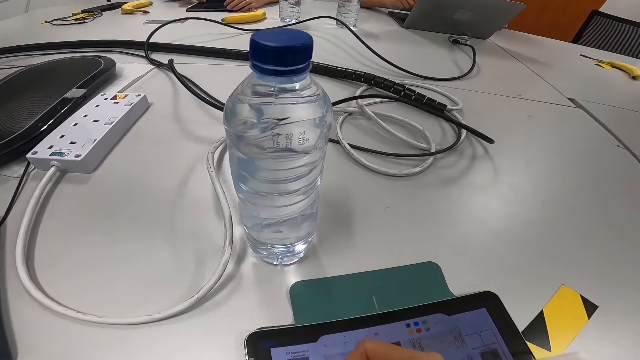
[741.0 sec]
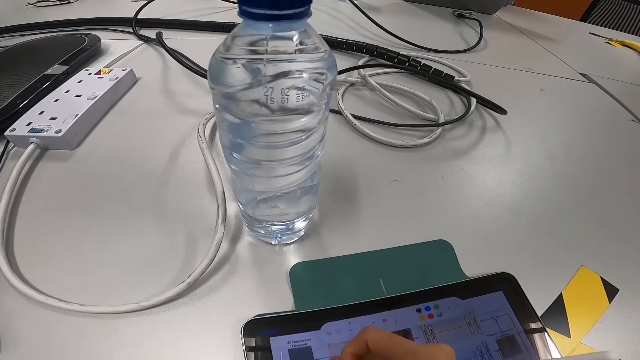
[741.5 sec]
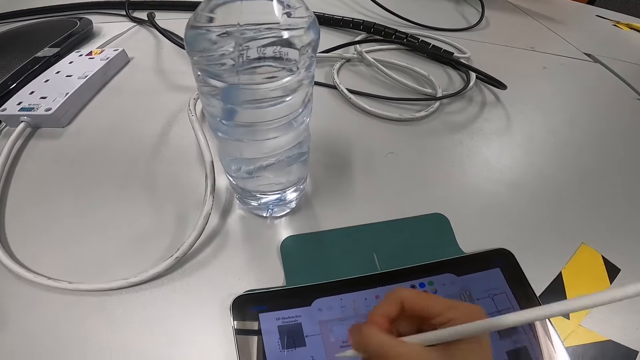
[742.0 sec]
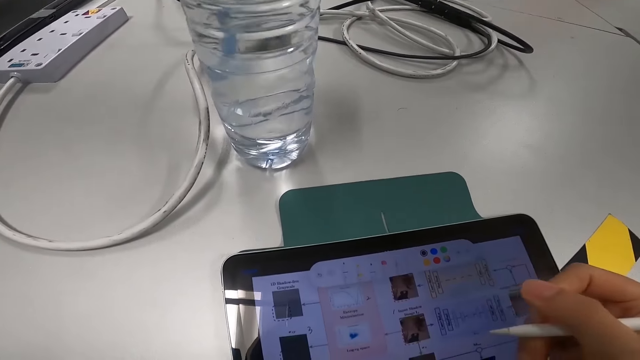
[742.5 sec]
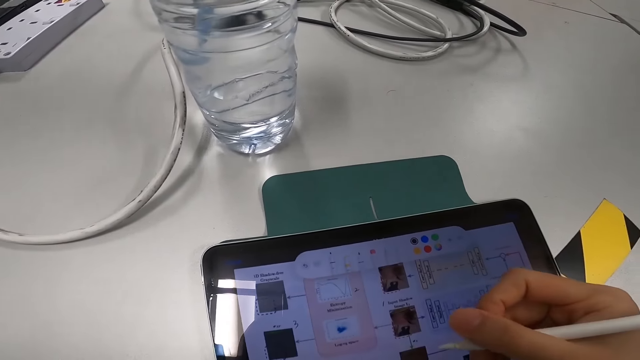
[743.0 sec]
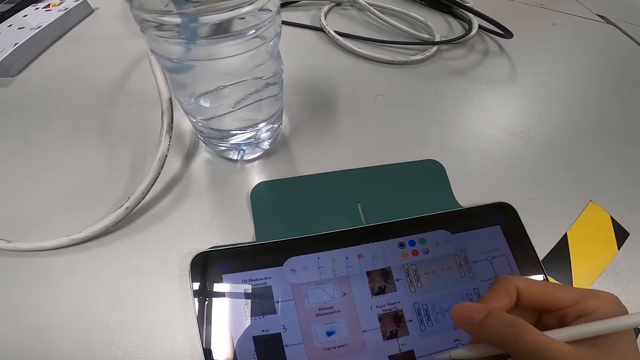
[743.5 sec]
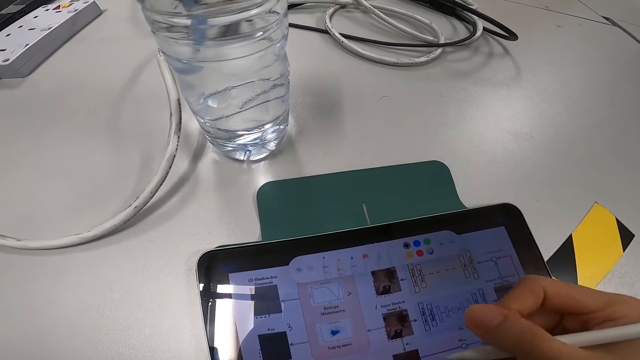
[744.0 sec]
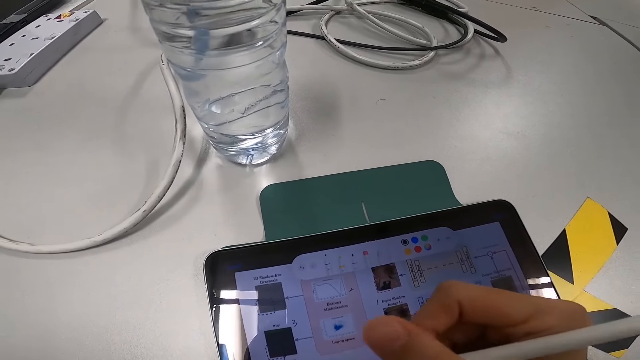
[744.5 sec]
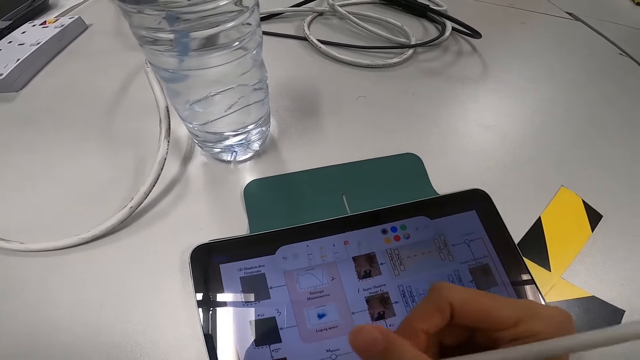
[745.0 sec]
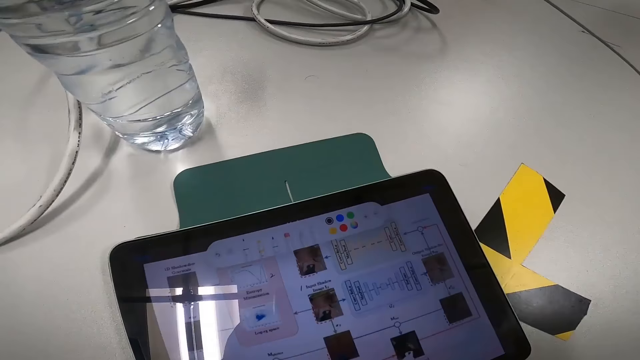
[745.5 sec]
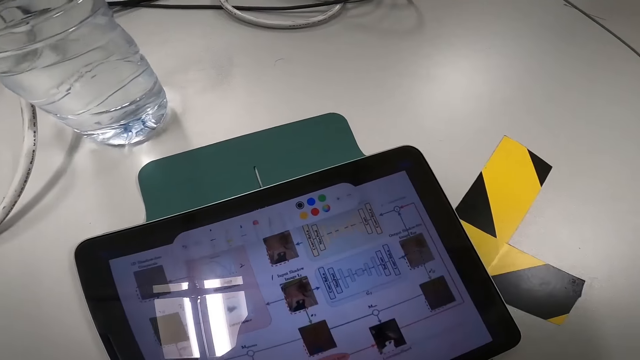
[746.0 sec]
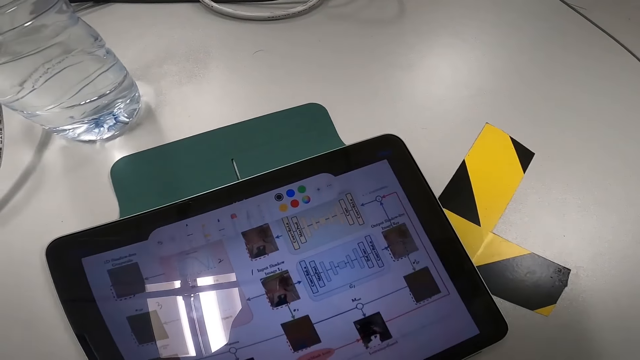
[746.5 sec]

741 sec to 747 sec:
The camera wearer writes on the tablet with the pen.

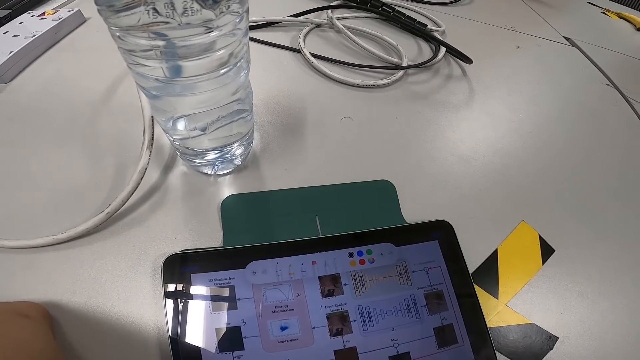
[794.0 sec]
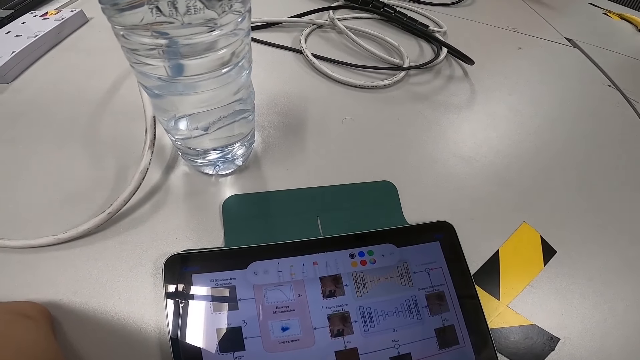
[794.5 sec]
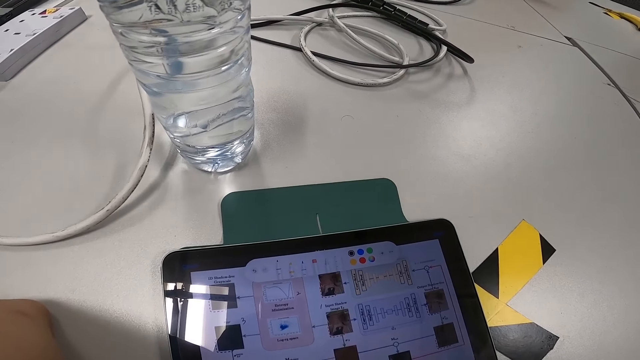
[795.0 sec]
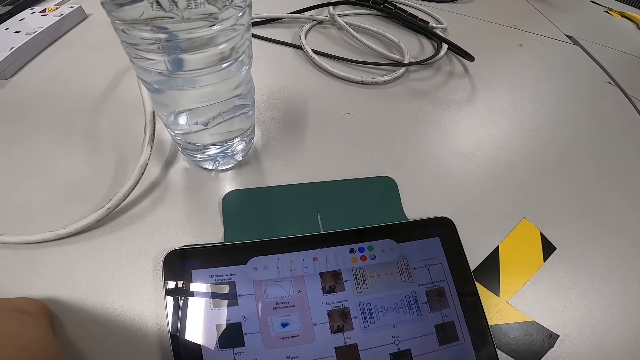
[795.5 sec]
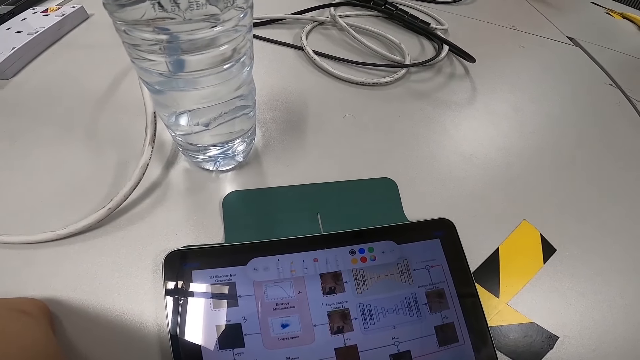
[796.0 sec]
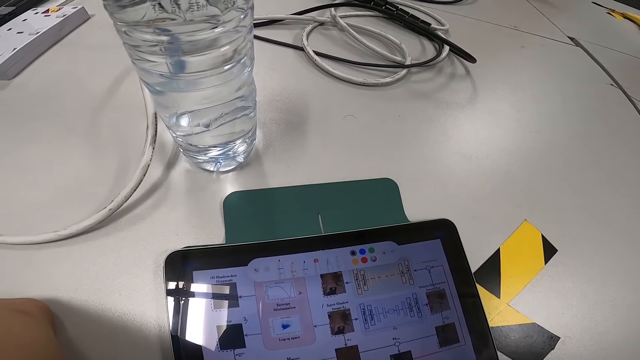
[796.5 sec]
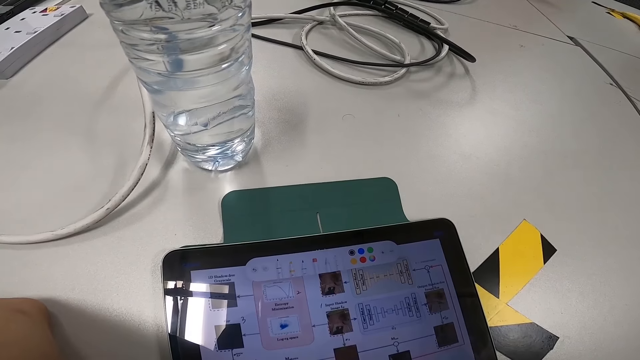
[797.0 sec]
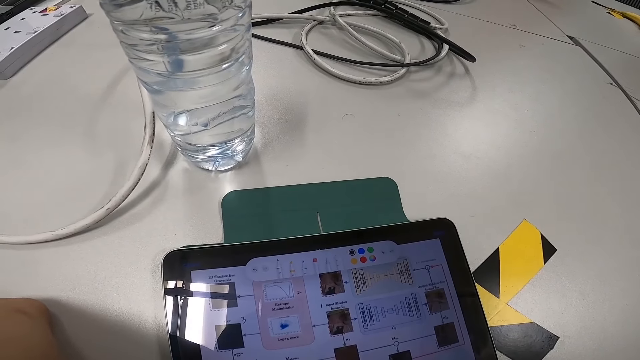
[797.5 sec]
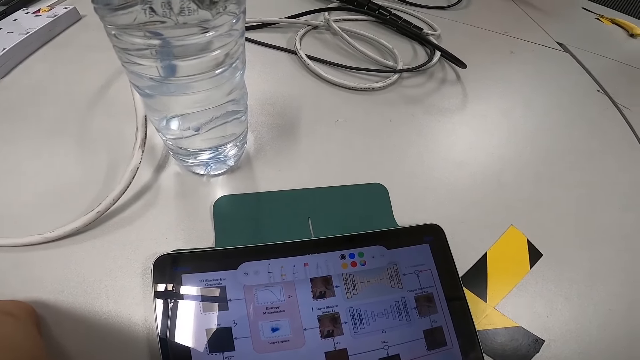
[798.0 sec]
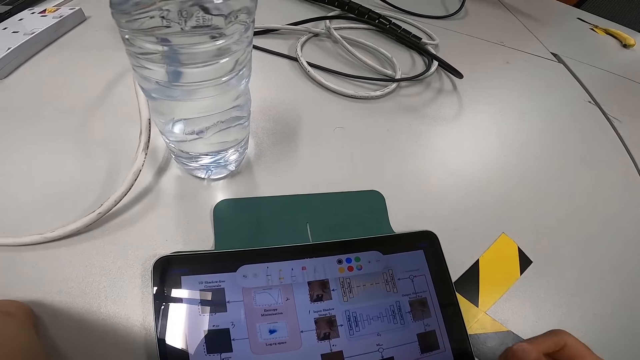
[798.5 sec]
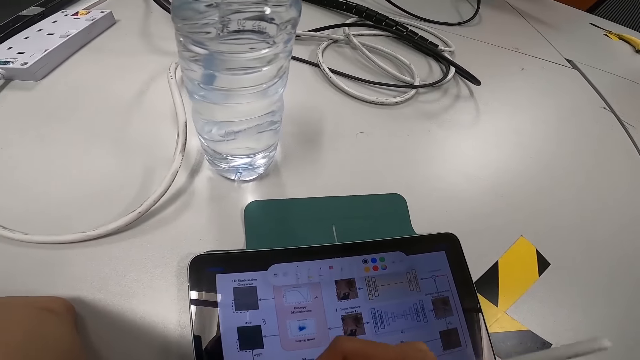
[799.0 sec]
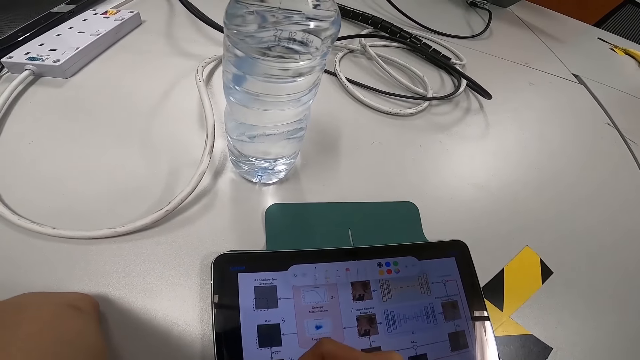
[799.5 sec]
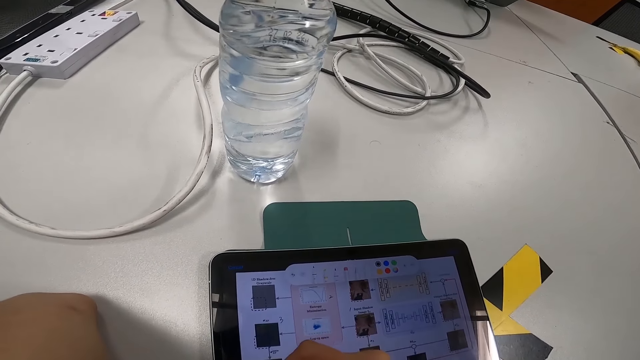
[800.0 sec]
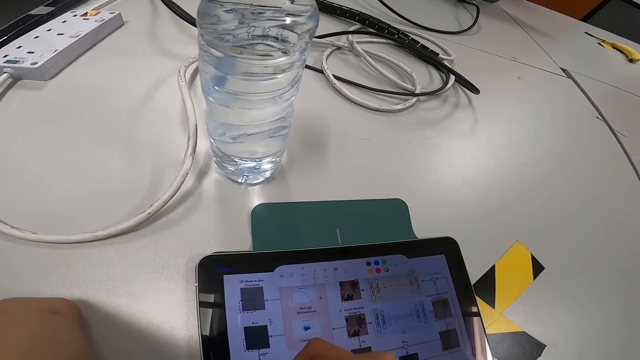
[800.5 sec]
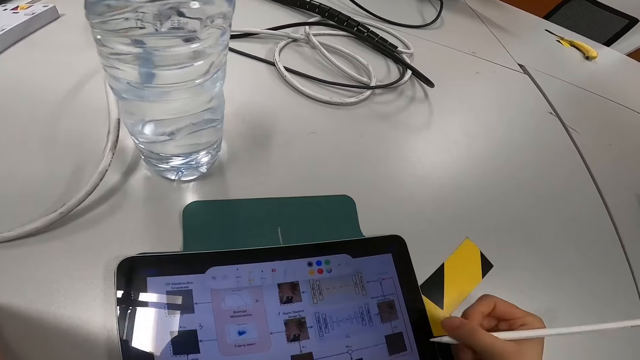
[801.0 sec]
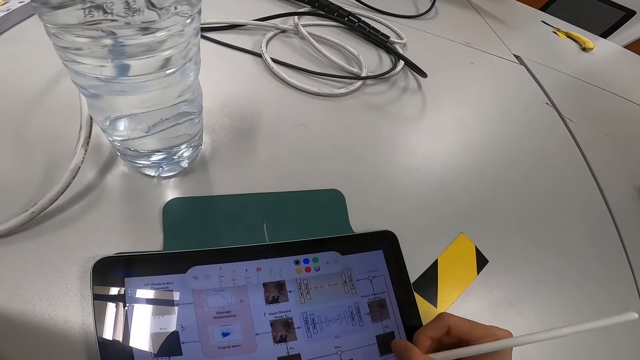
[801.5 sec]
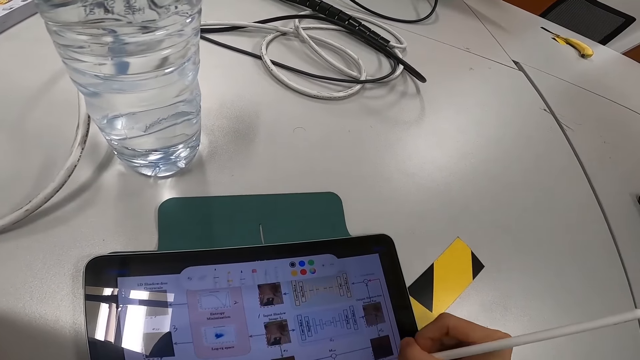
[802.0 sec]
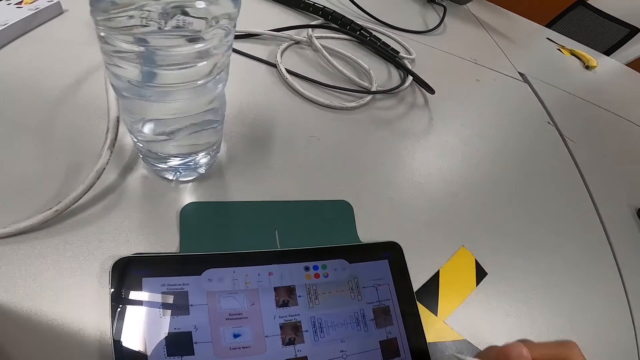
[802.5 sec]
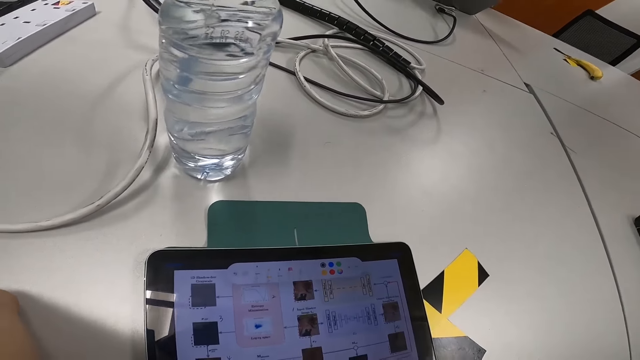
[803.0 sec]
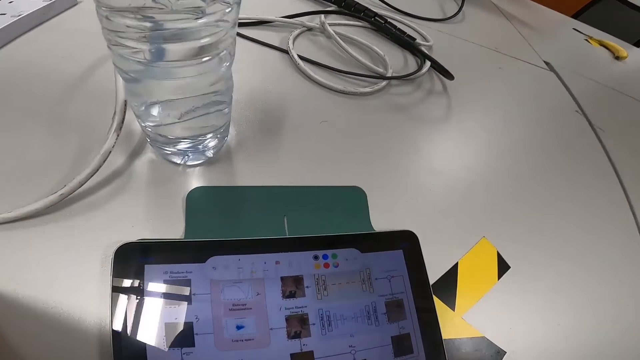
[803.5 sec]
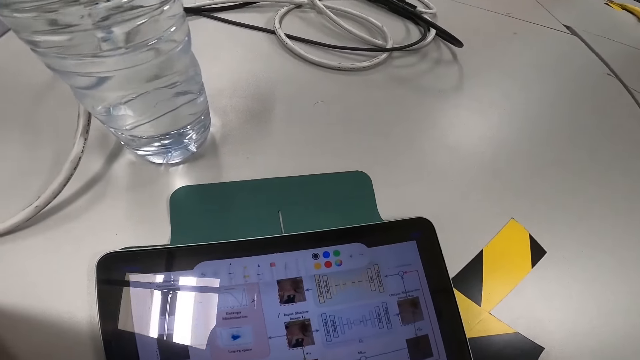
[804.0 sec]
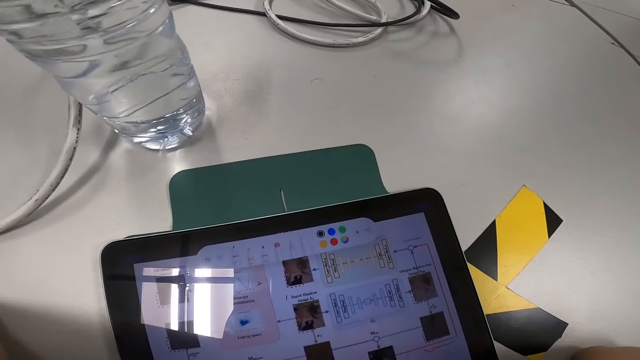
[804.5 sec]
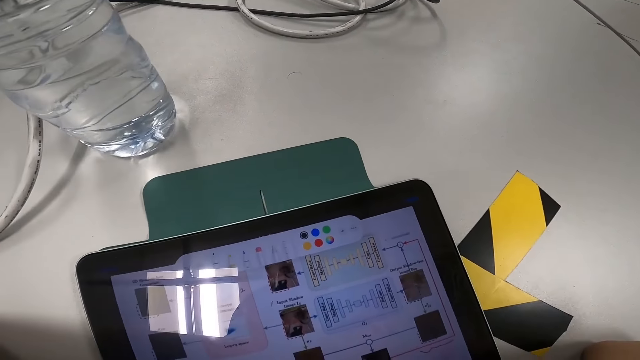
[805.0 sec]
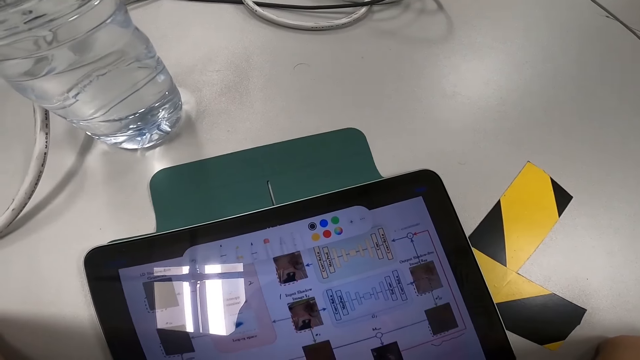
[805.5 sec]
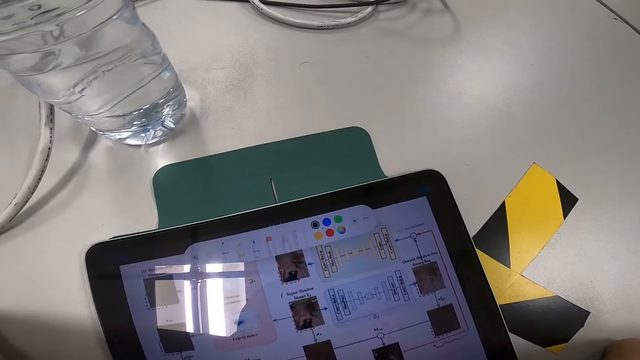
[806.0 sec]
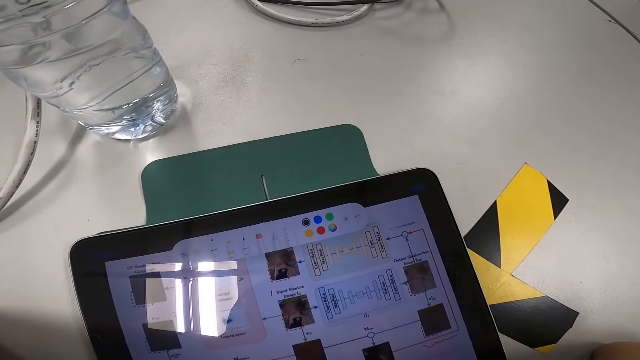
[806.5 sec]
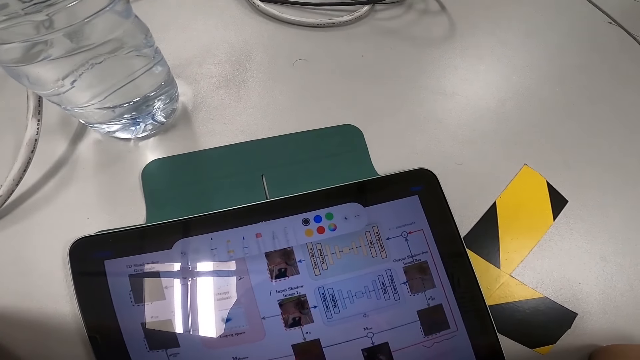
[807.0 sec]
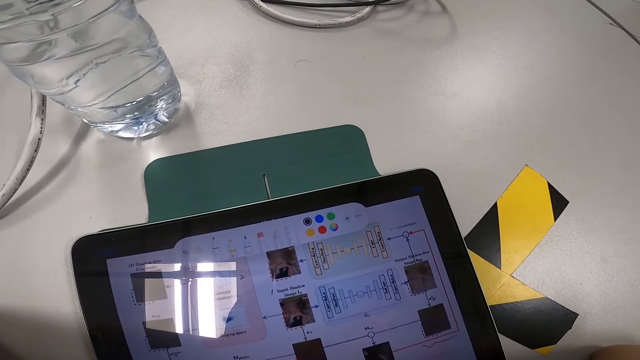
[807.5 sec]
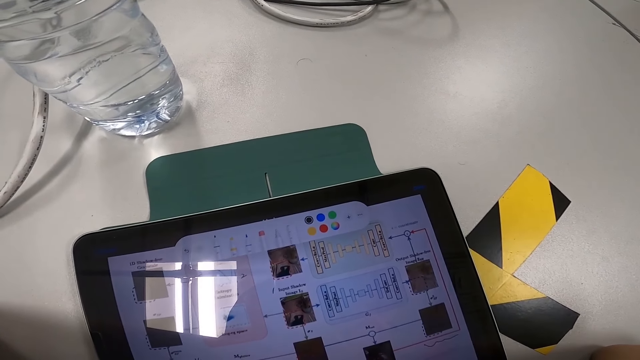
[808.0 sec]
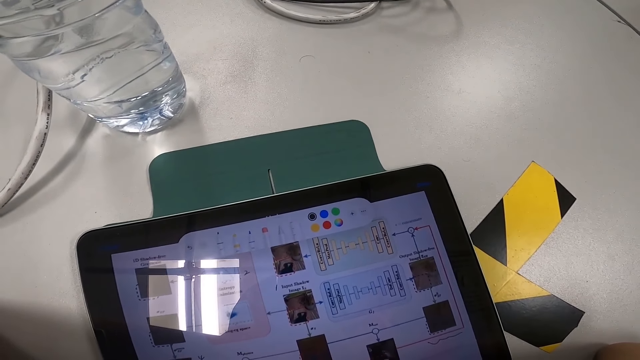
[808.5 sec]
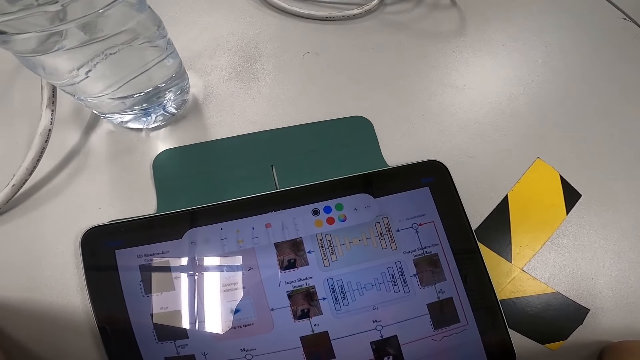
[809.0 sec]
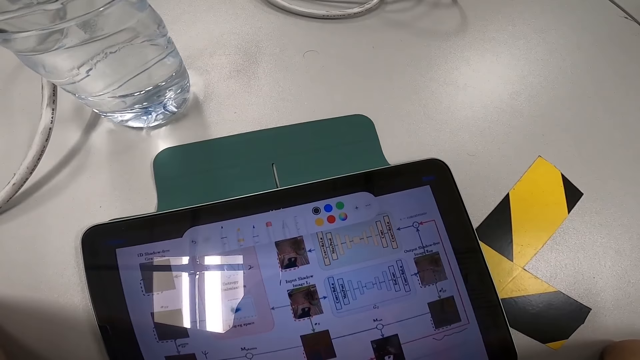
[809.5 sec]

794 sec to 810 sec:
The camera wearer stops scrolling. They write on the screen with the pen. They point the pen on the tablet screen.
